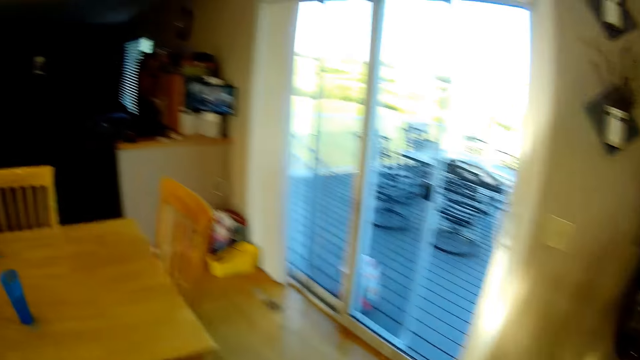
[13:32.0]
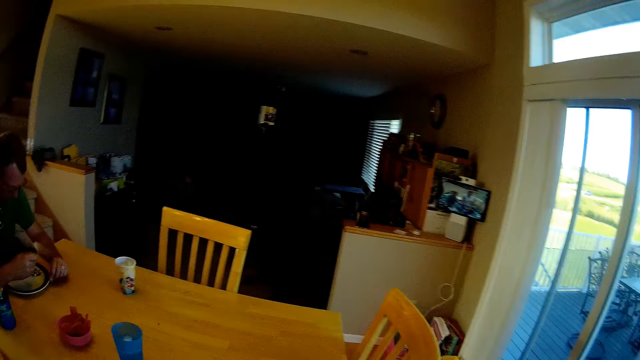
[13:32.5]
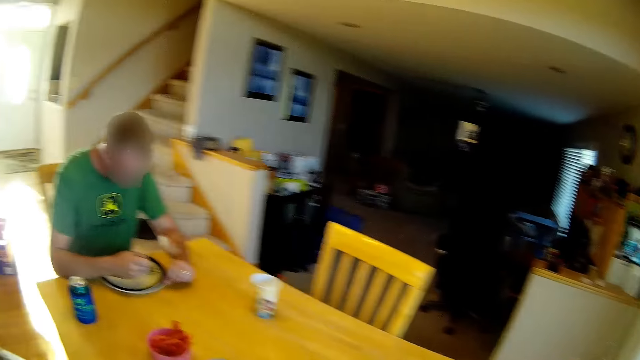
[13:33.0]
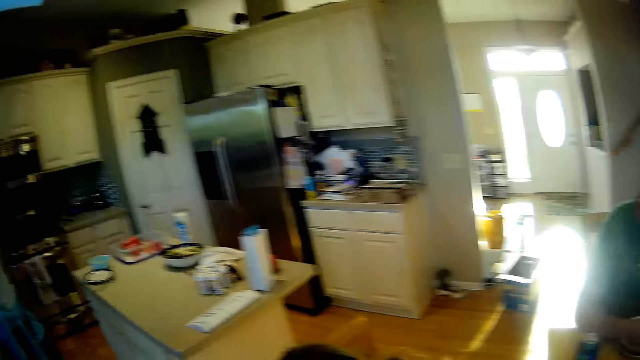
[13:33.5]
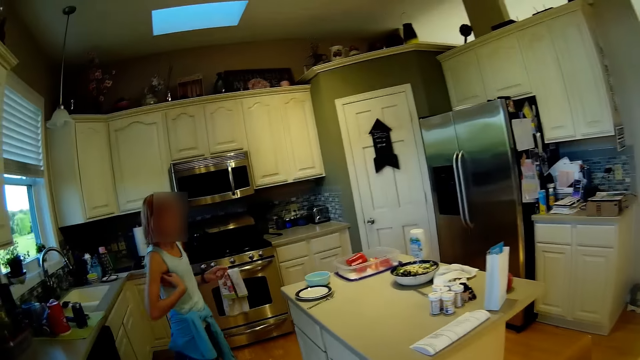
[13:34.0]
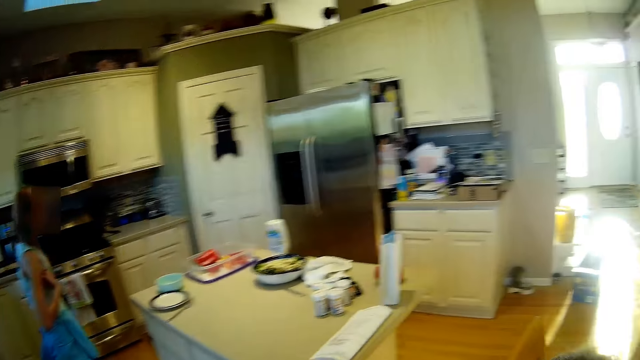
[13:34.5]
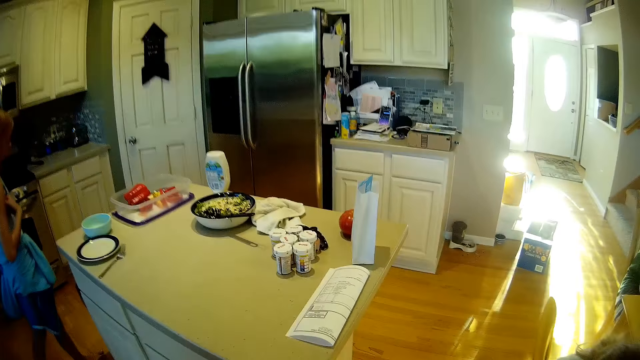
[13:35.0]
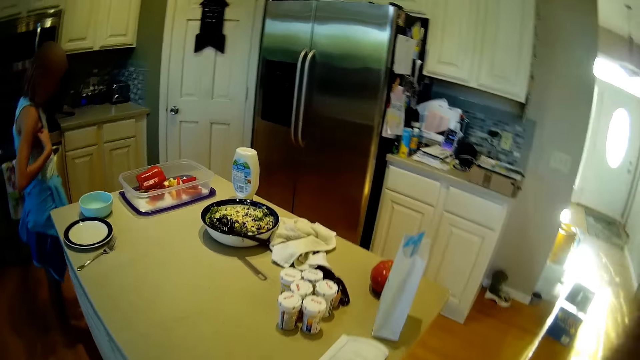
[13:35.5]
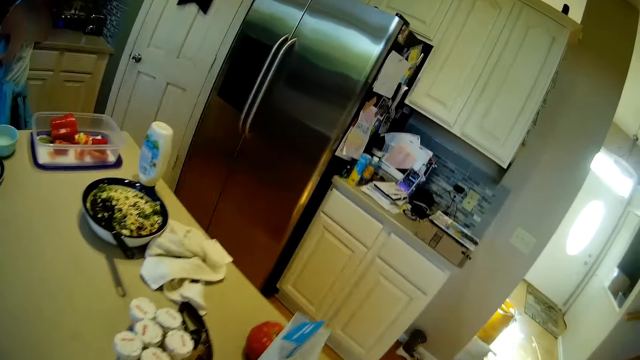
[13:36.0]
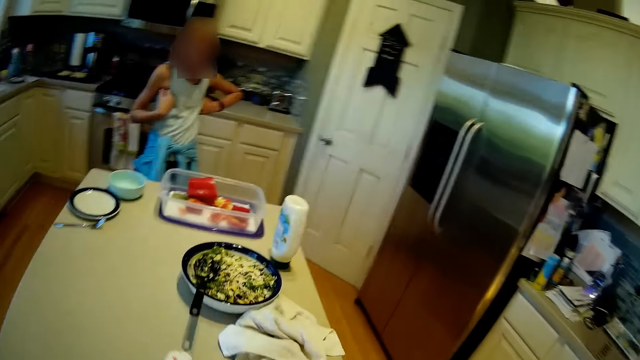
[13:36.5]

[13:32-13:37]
The camera wearer turns around. They walk a few steps.
